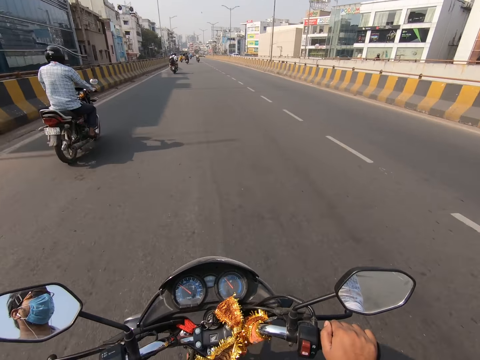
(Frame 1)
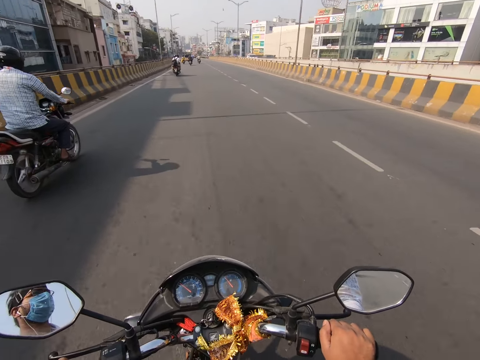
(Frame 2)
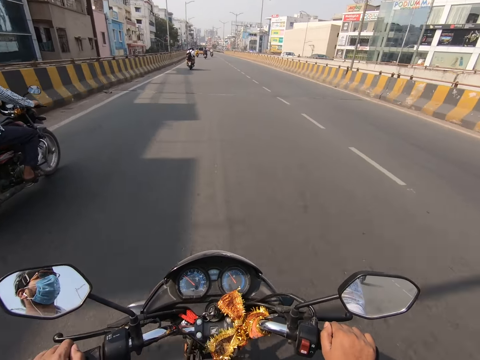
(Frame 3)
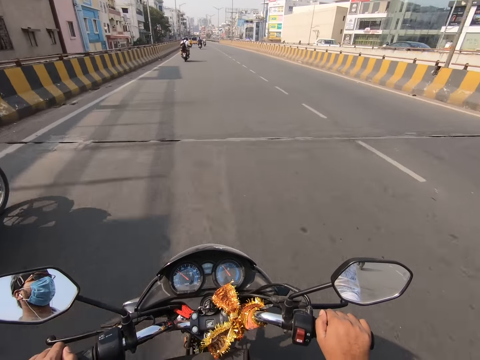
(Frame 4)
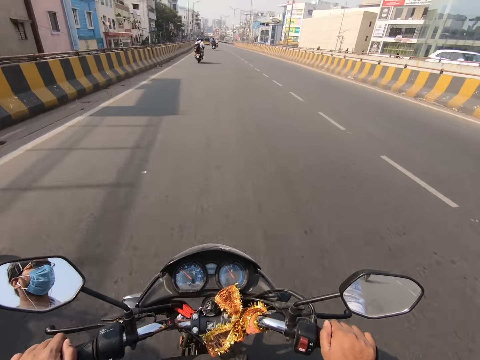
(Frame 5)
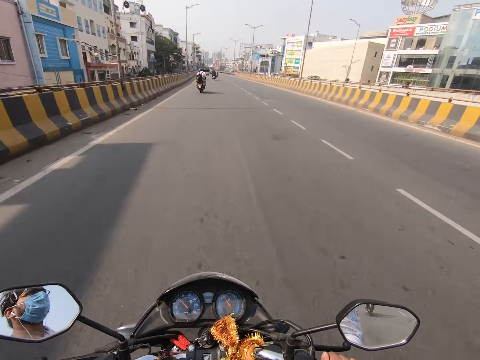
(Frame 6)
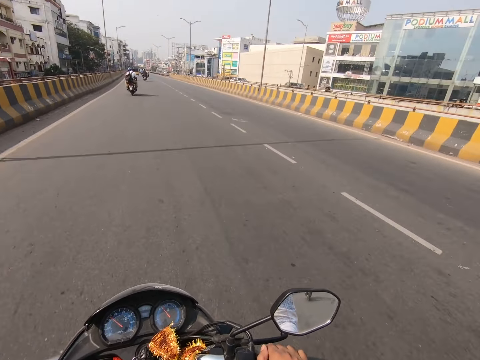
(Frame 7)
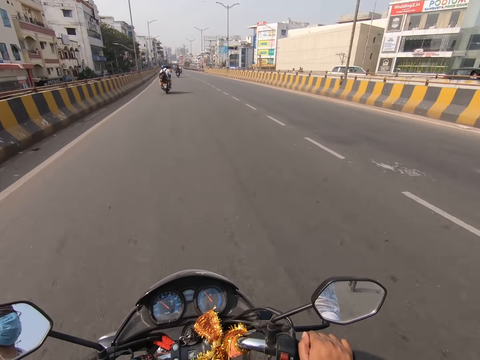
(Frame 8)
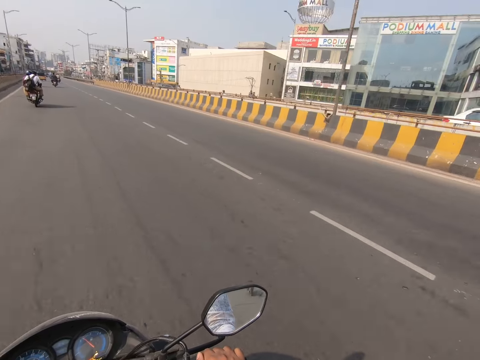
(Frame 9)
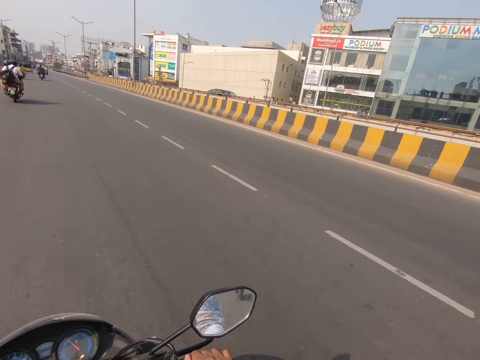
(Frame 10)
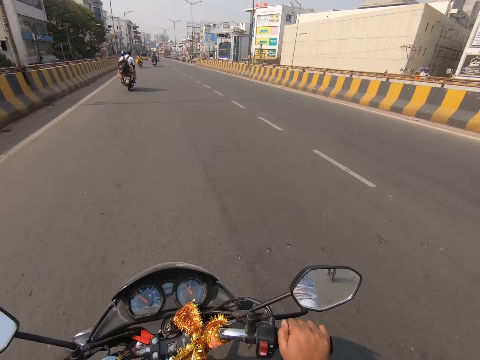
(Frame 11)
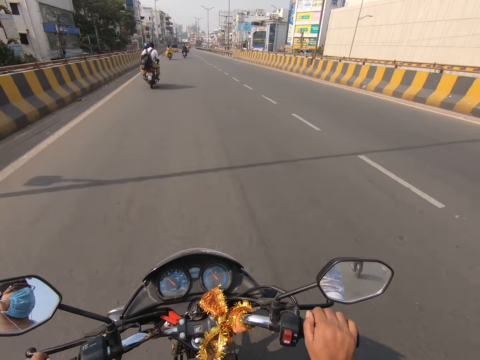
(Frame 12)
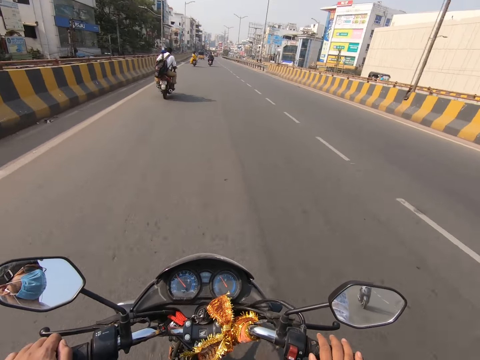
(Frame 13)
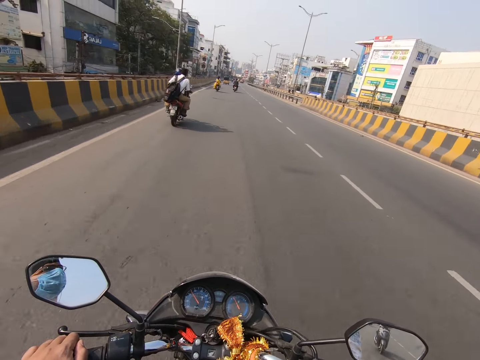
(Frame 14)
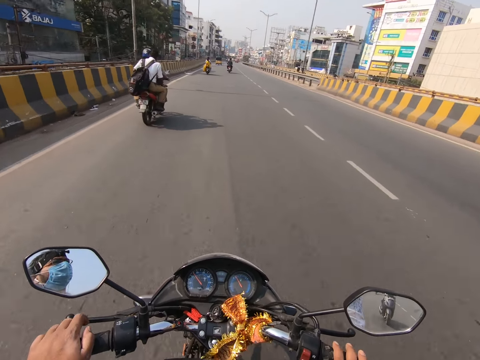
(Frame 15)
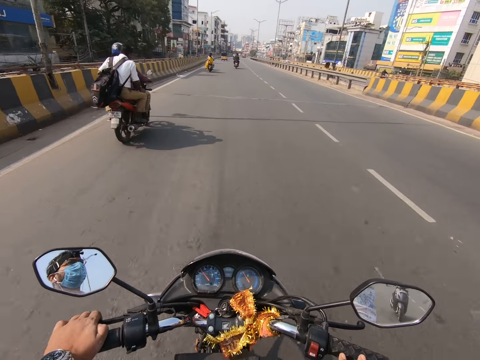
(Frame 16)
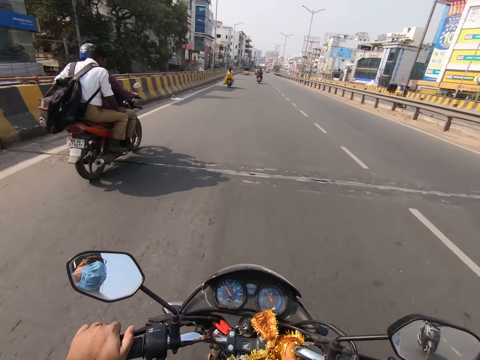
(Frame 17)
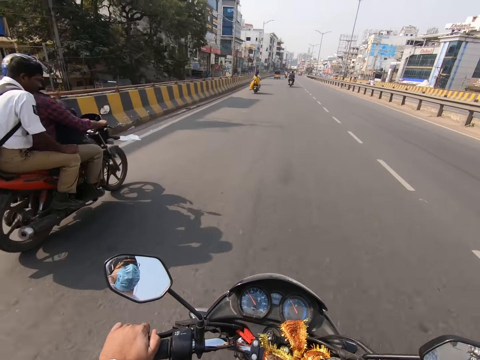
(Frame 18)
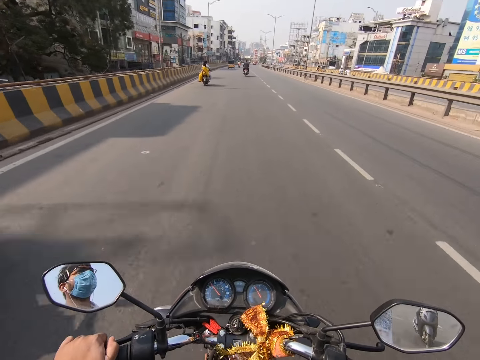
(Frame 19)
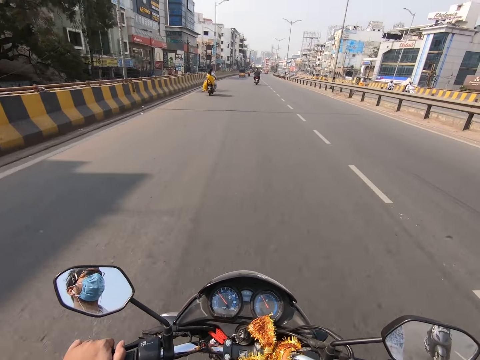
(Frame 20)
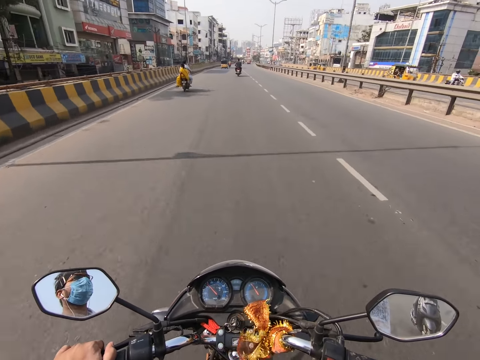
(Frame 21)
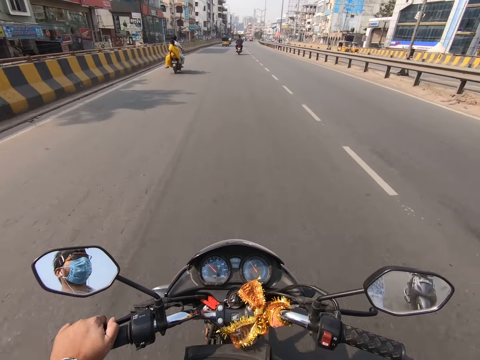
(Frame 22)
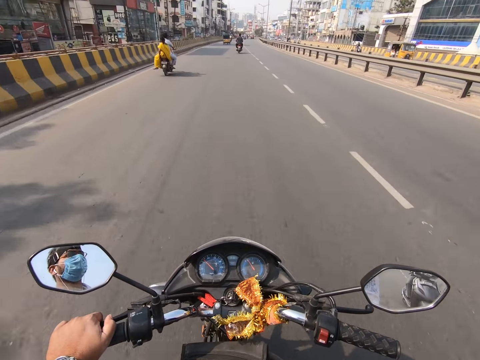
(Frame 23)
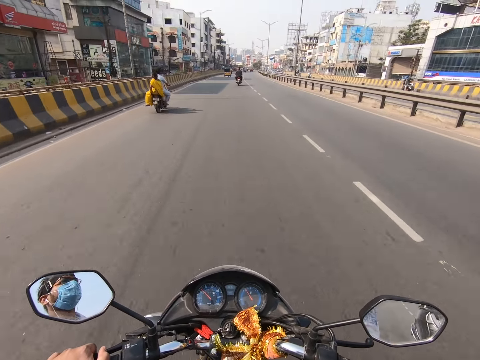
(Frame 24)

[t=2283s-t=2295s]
The camera wearer rides past a motorcycle. He rides the motorcycle with his left hand on the handle bar. He pulls the clutch lever of the motorcycle with his left hand. He removes his right hand from the motorcycle. He rides past another motorcycle.

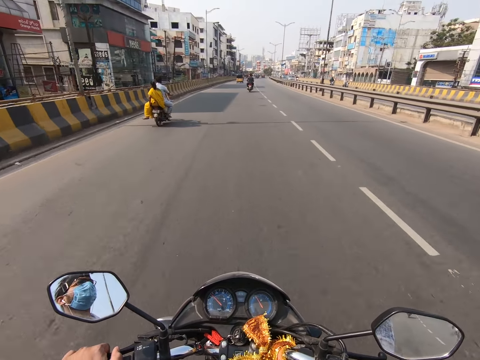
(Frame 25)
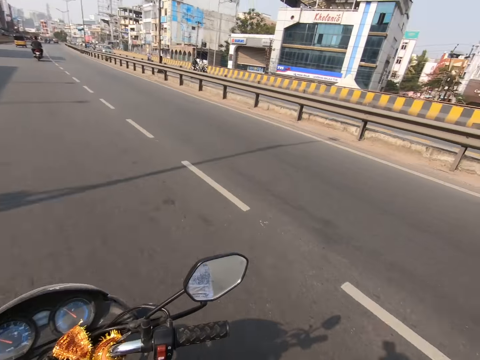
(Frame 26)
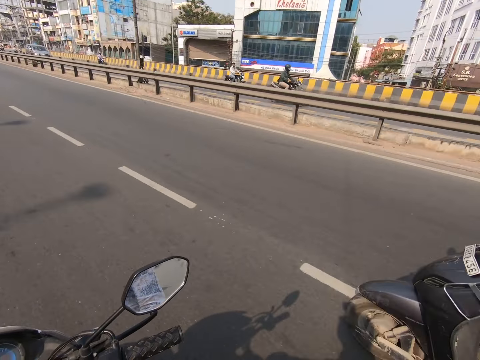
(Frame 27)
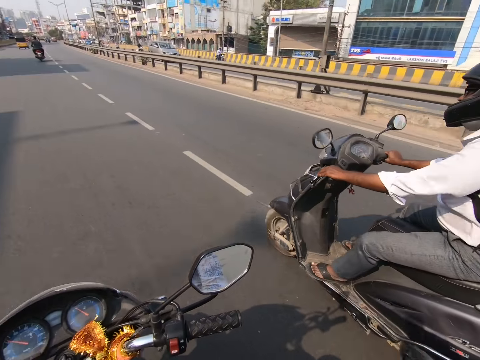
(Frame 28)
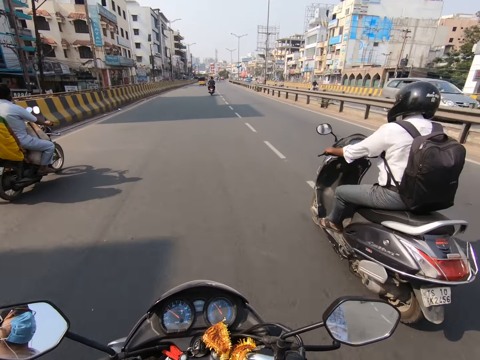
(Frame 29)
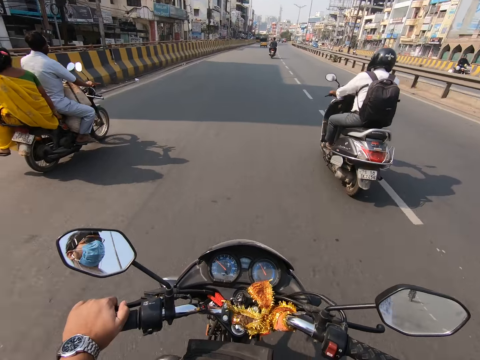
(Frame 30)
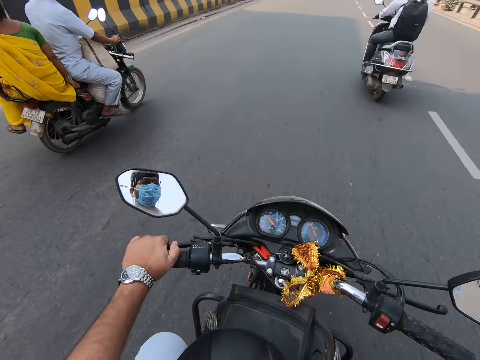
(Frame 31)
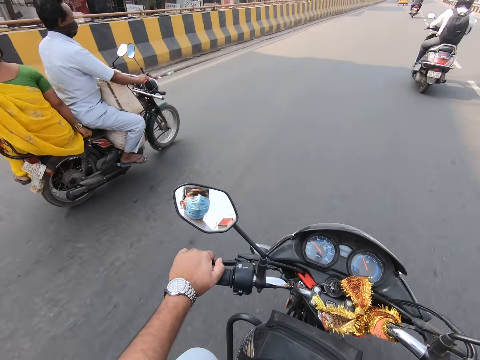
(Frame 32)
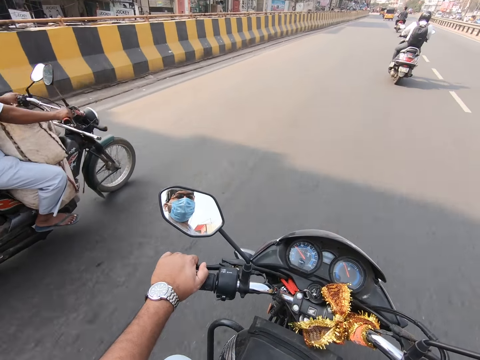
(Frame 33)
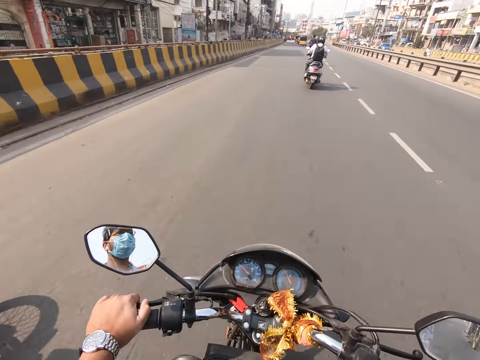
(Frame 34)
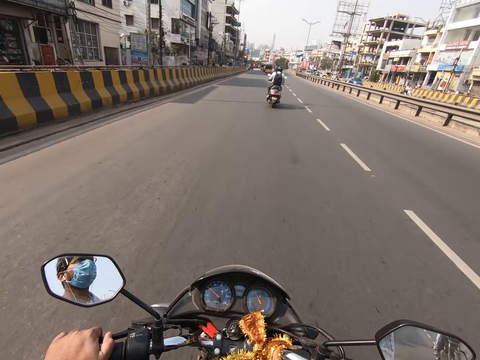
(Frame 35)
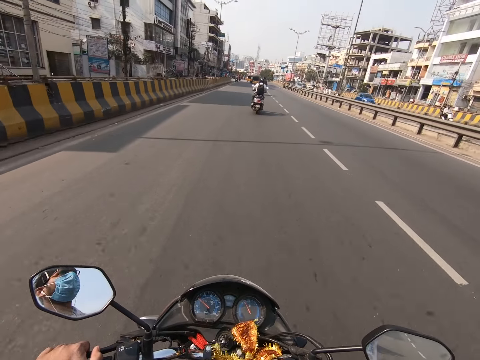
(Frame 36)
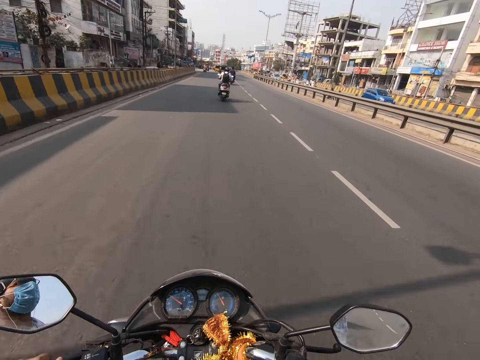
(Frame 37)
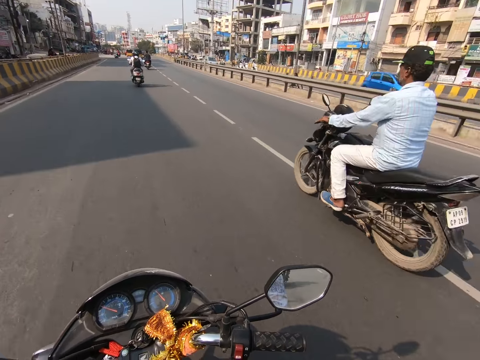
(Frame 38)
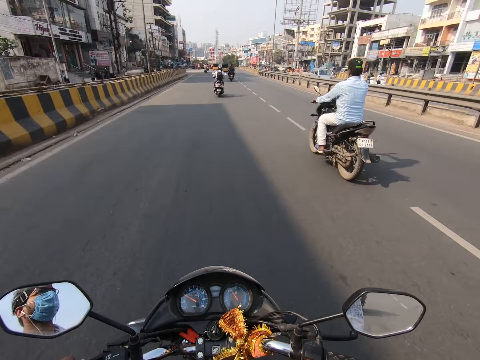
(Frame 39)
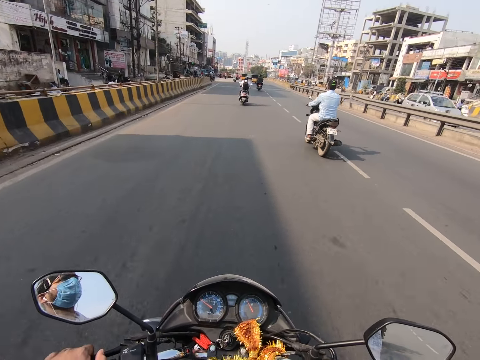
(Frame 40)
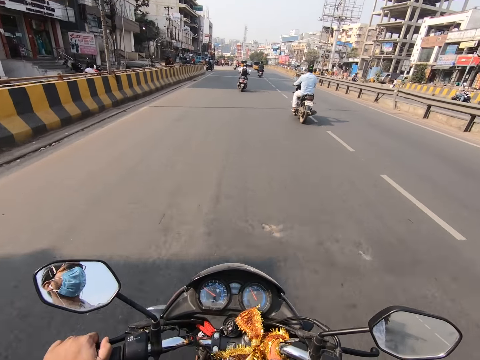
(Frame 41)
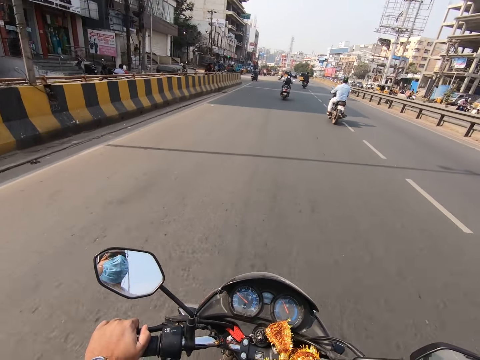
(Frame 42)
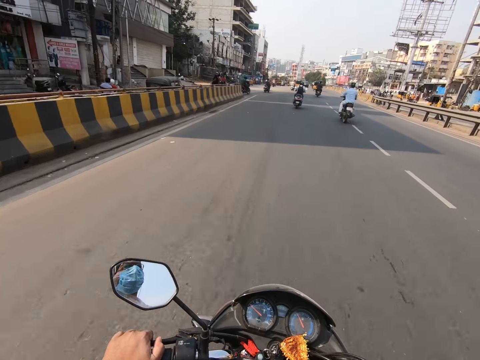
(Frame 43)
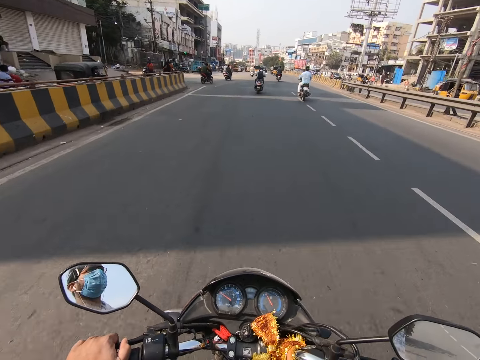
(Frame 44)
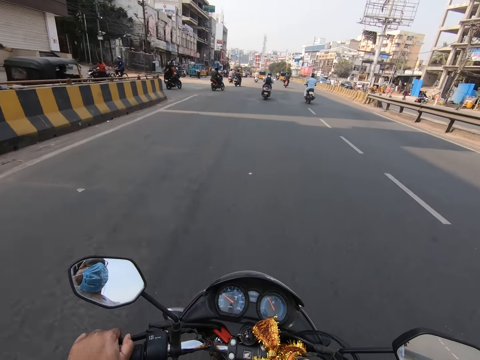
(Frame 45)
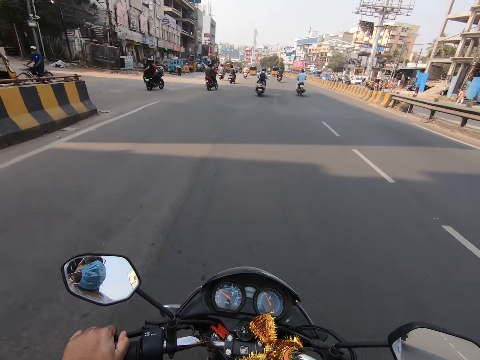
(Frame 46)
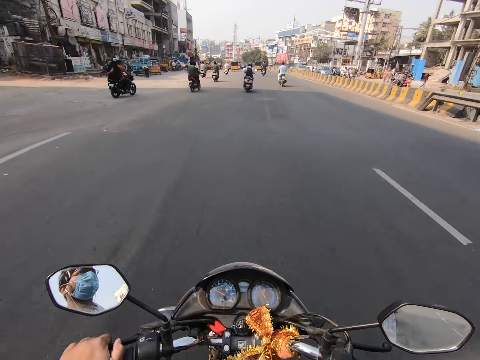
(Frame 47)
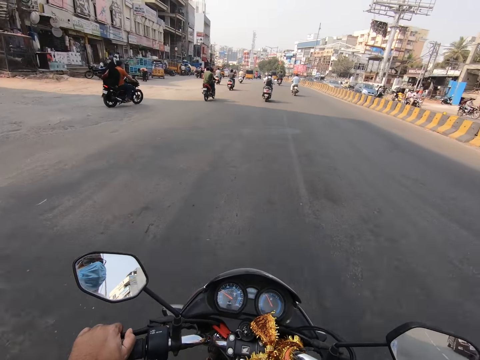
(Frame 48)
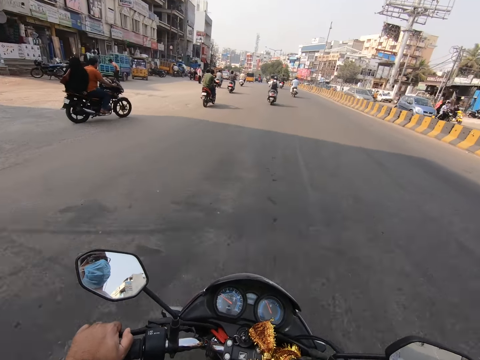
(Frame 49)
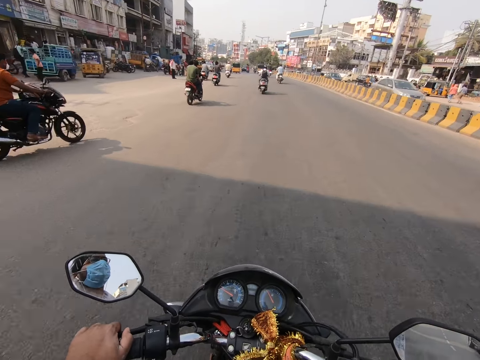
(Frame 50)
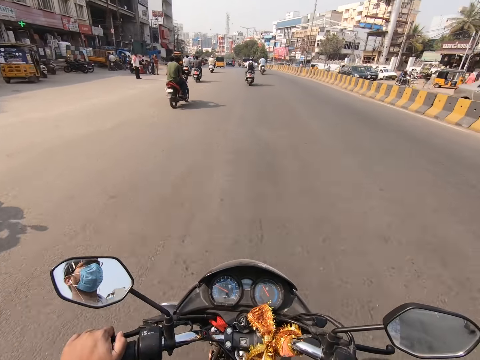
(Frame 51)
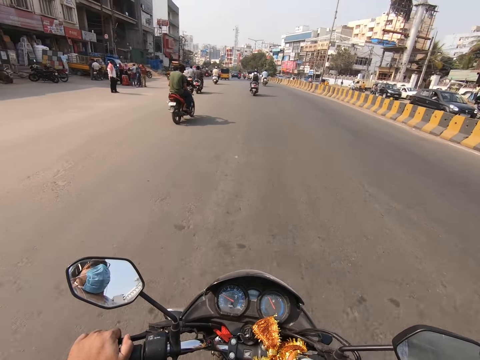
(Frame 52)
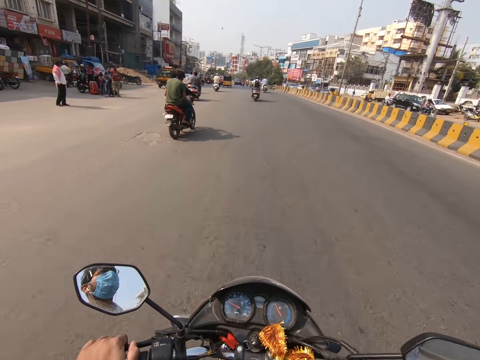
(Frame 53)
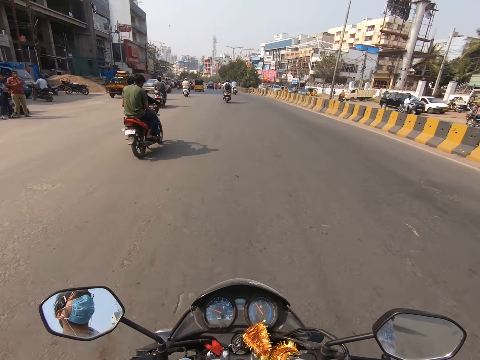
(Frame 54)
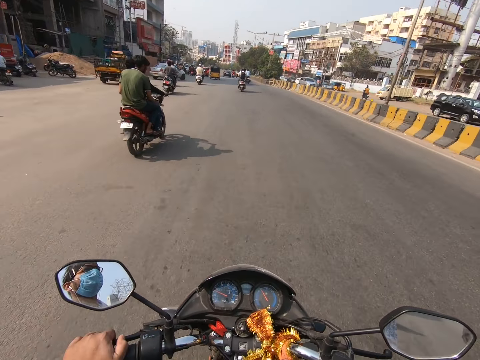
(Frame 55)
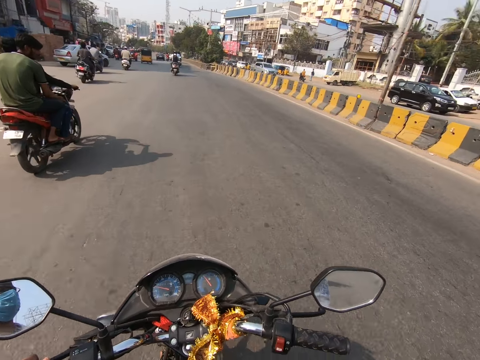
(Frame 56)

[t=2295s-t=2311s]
A motorcycle rides past the camera wearer. The camera wearer rides past another motorcycle. Another motorcycle rides past the camera wearer.
